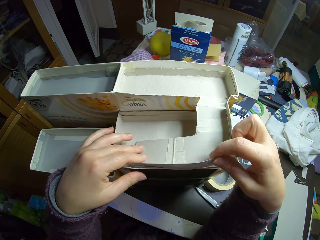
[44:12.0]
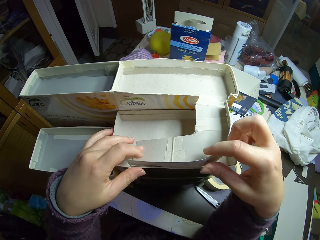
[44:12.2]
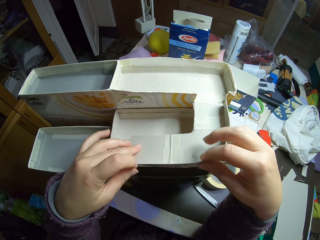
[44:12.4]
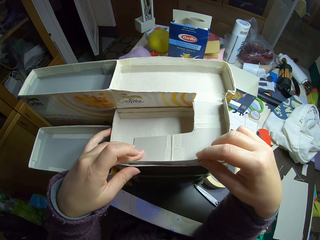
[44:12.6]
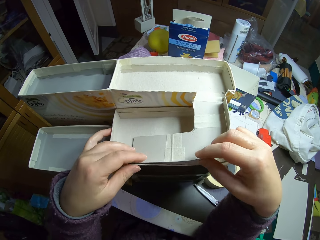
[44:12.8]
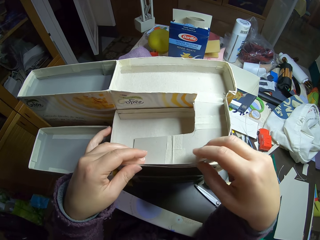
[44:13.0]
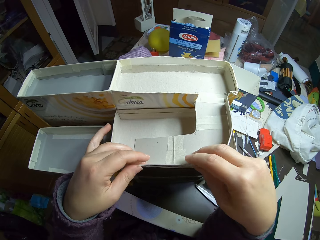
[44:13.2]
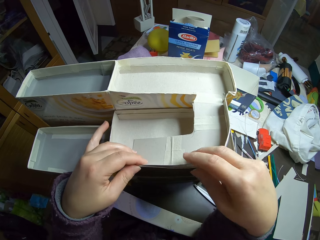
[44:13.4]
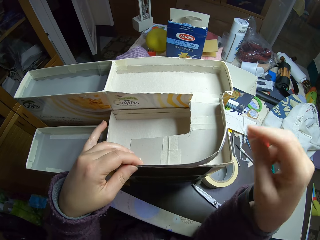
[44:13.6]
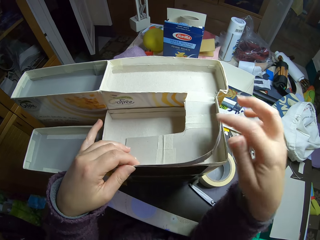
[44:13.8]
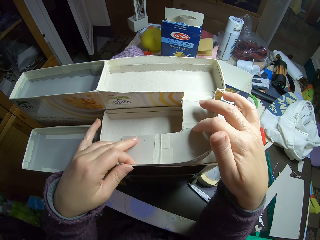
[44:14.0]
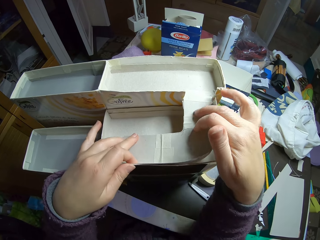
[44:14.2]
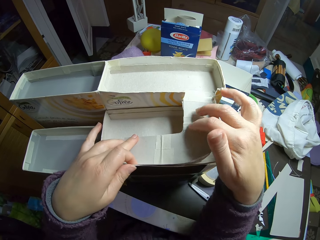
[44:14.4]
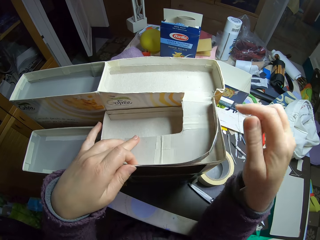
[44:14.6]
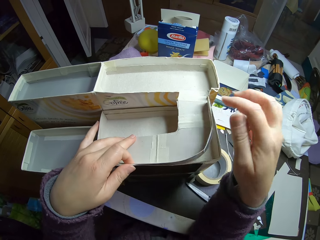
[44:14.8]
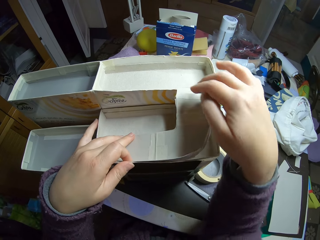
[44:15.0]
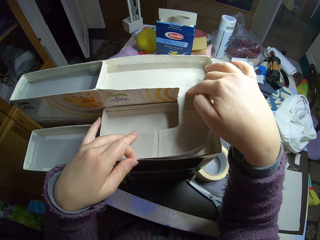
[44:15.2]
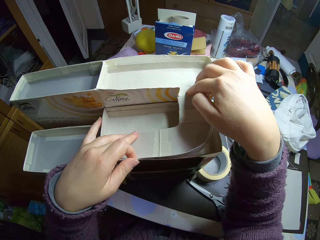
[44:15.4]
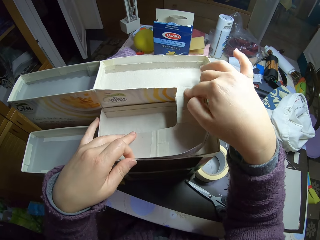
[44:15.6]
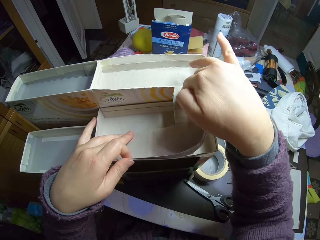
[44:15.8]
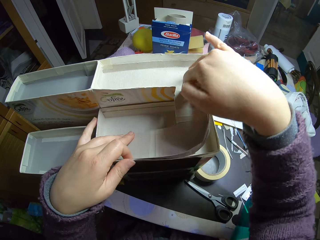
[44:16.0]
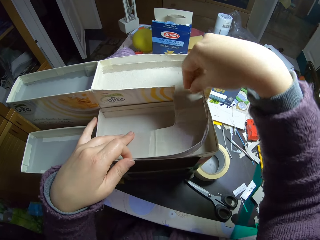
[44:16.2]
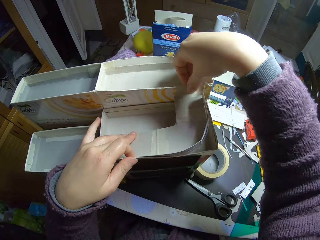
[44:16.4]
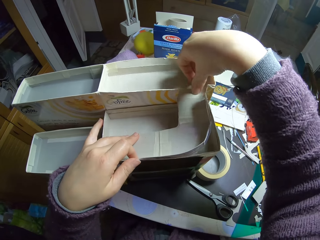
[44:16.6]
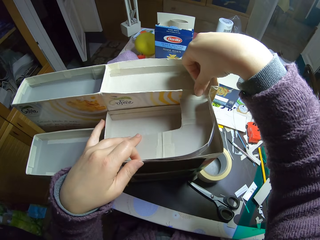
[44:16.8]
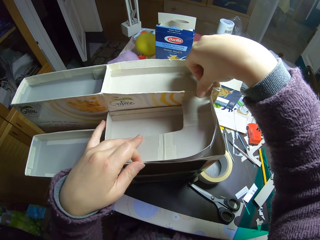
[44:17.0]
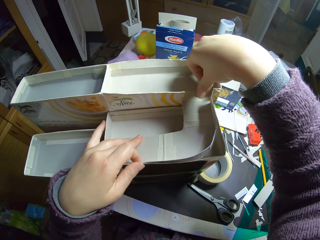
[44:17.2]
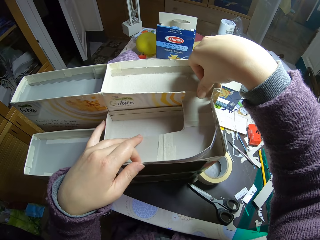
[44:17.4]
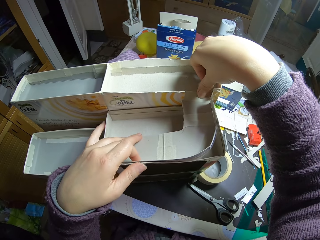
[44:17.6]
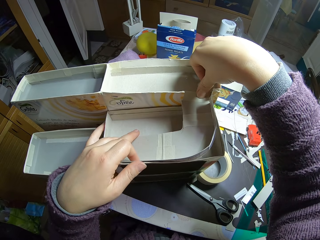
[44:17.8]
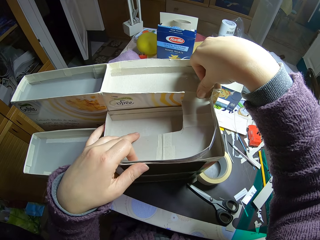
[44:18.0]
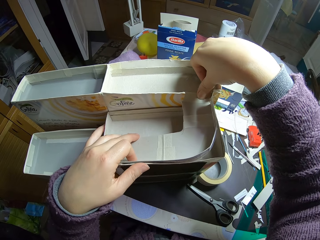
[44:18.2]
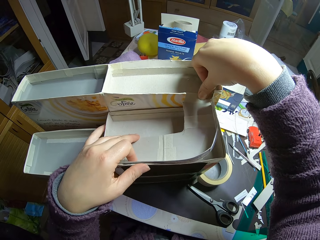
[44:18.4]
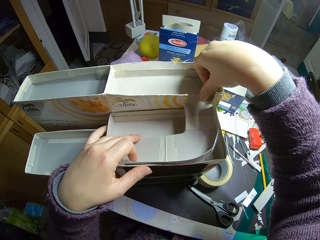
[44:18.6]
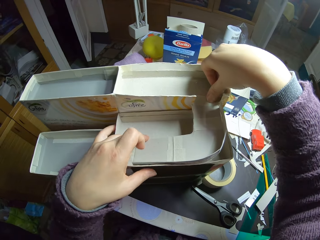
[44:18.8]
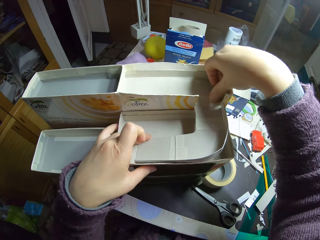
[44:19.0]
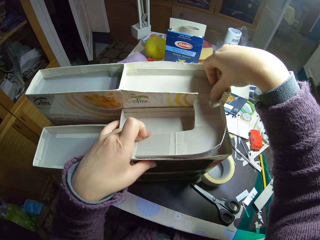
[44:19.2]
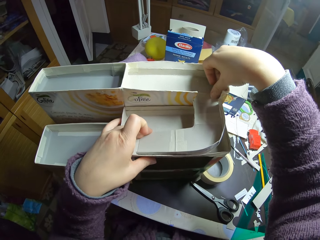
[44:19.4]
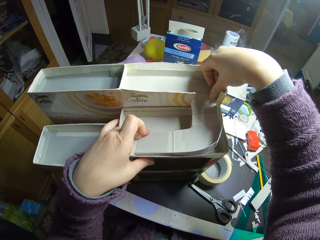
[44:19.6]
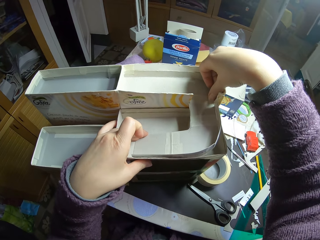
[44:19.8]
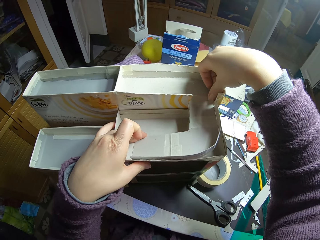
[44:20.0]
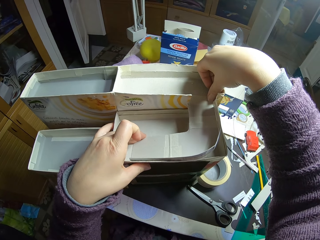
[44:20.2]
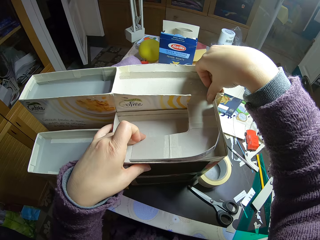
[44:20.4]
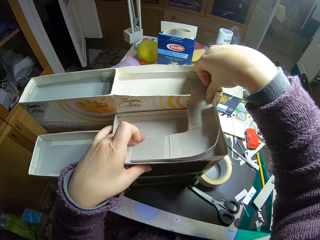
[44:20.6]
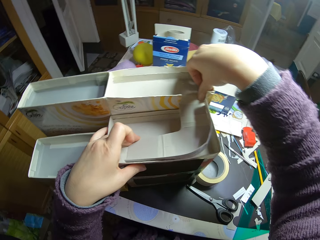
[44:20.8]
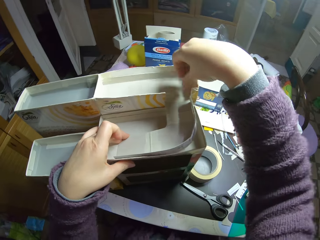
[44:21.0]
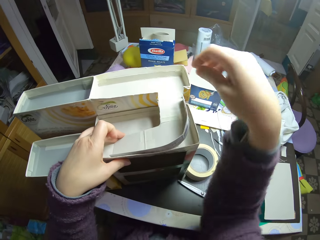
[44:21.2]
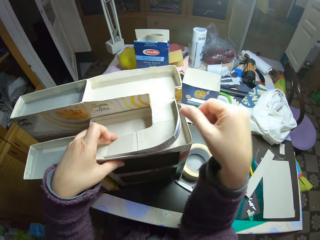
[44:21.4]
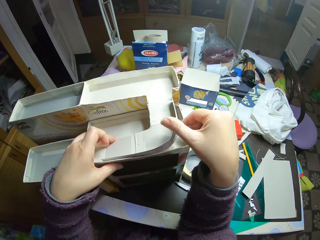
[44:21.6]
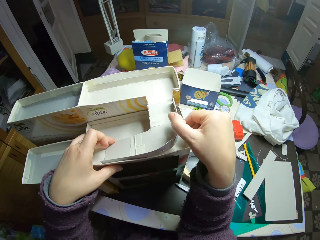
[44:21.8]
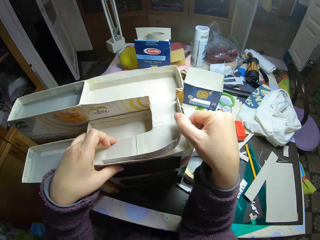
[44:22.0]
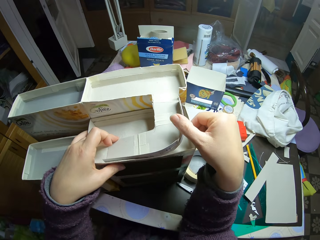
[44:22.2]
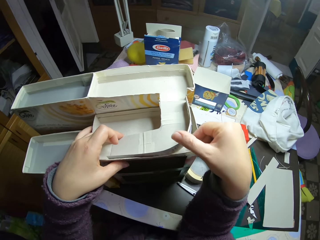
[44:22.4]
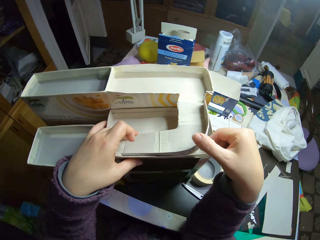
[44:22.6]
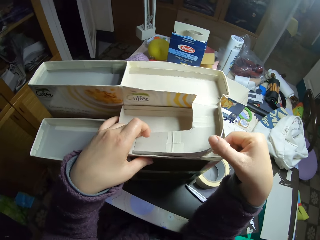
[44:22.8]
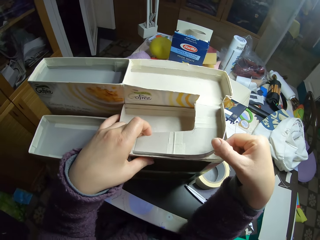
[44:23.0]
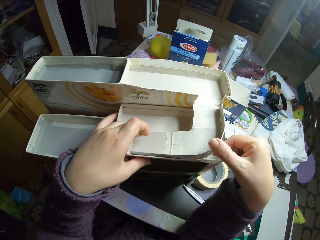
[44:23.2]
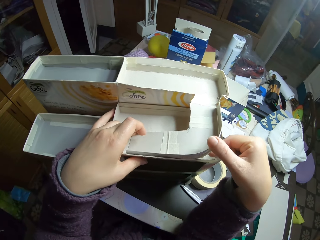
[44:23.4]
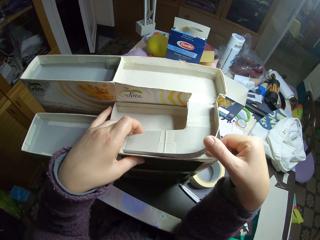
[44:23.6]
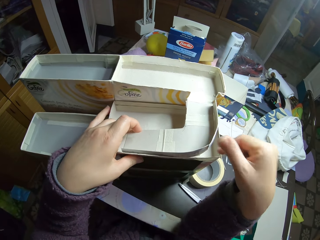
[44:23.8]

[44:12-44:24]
The camera wearer stares at the paperboard craft box.

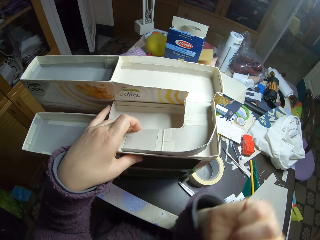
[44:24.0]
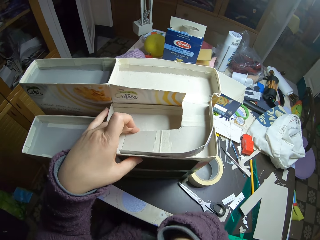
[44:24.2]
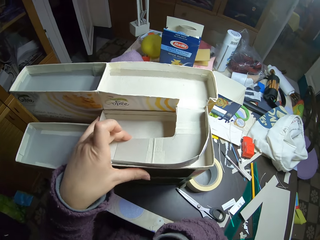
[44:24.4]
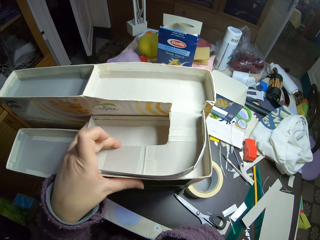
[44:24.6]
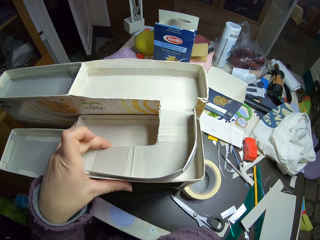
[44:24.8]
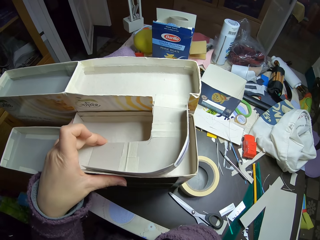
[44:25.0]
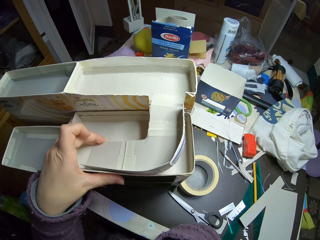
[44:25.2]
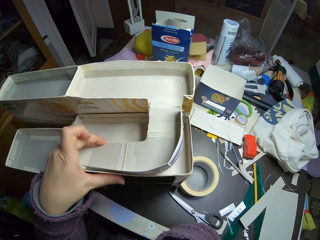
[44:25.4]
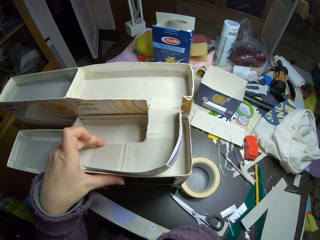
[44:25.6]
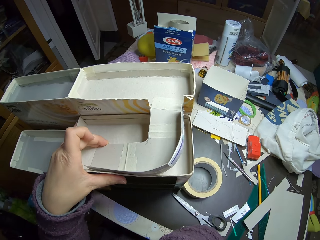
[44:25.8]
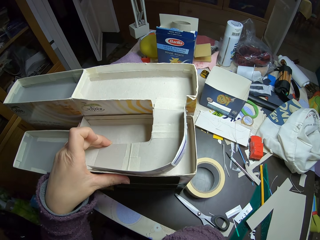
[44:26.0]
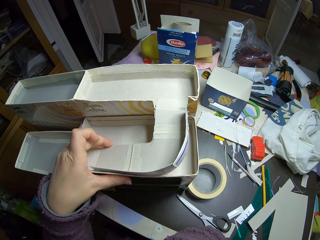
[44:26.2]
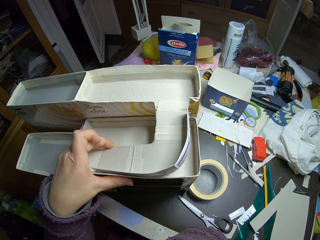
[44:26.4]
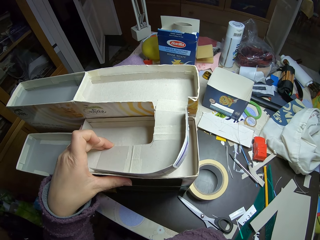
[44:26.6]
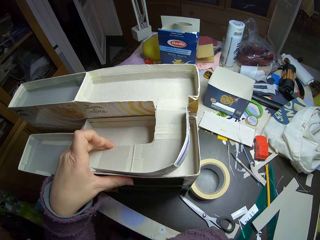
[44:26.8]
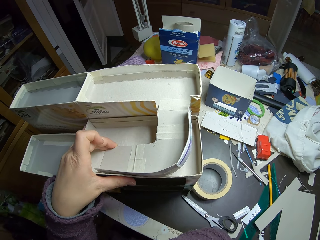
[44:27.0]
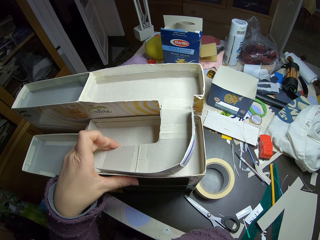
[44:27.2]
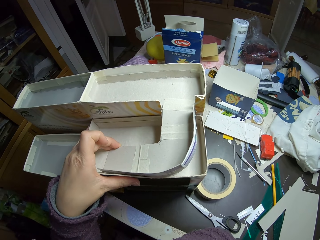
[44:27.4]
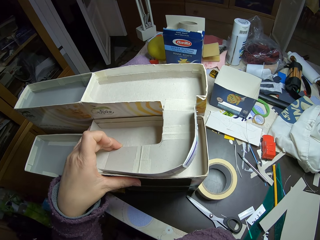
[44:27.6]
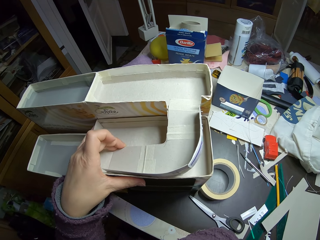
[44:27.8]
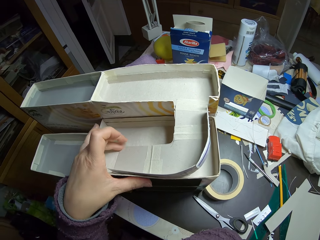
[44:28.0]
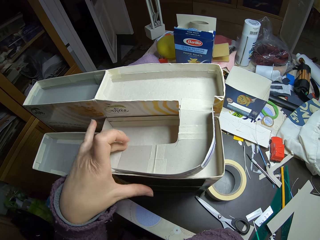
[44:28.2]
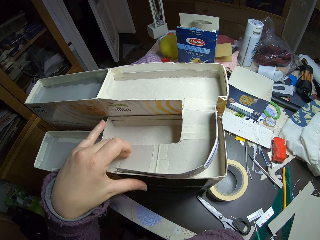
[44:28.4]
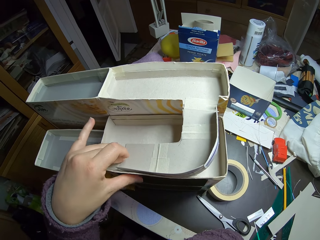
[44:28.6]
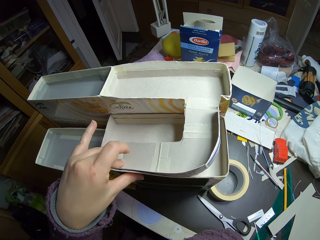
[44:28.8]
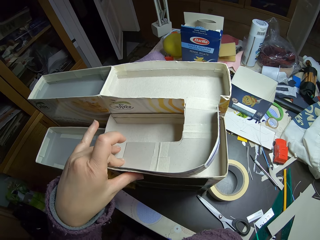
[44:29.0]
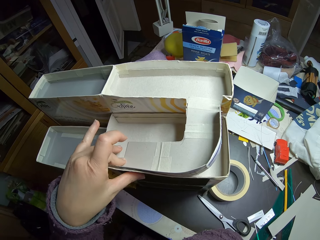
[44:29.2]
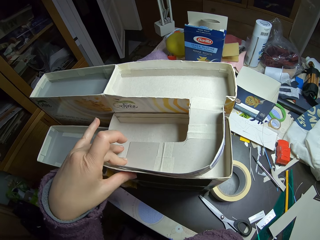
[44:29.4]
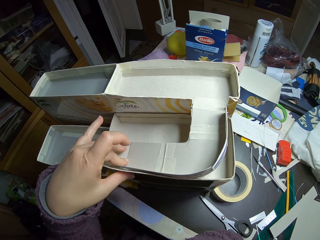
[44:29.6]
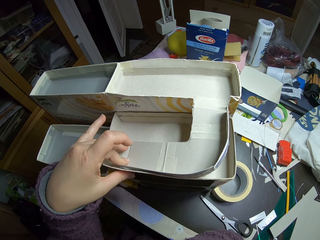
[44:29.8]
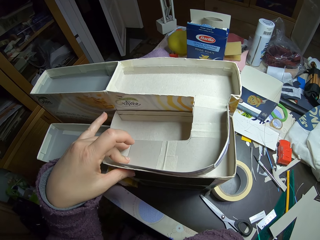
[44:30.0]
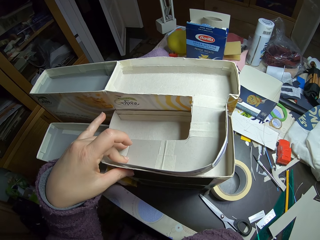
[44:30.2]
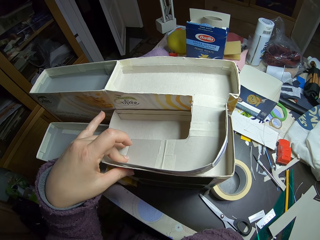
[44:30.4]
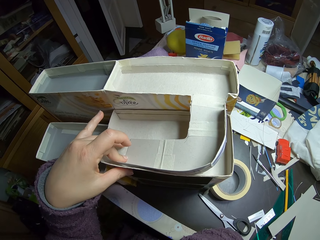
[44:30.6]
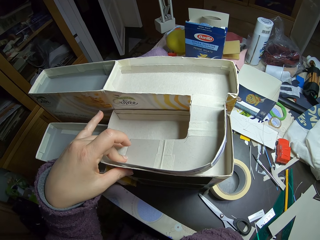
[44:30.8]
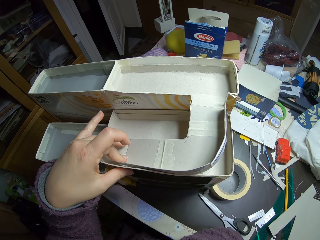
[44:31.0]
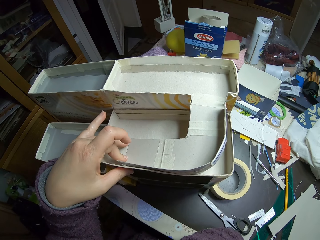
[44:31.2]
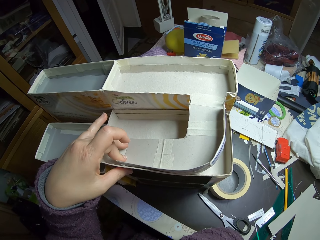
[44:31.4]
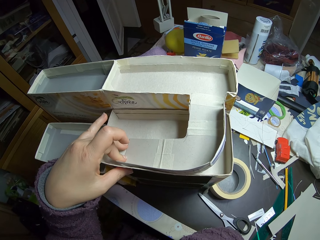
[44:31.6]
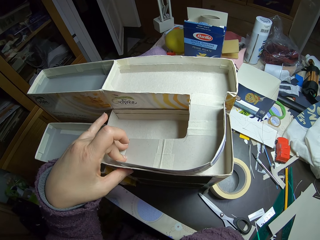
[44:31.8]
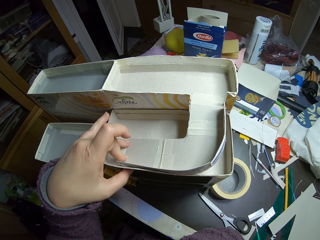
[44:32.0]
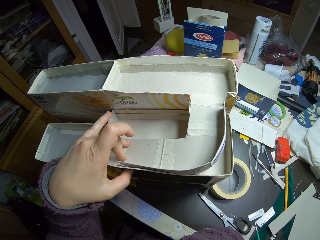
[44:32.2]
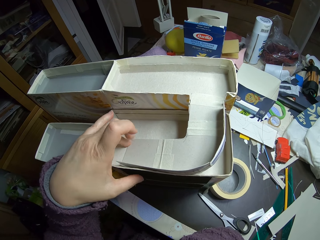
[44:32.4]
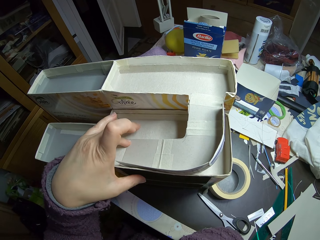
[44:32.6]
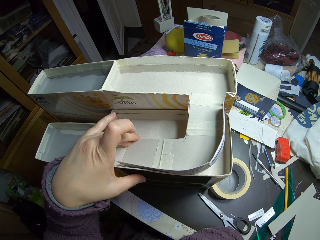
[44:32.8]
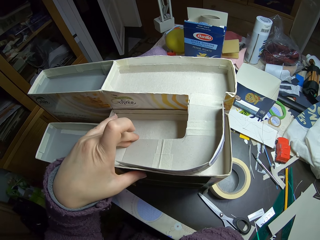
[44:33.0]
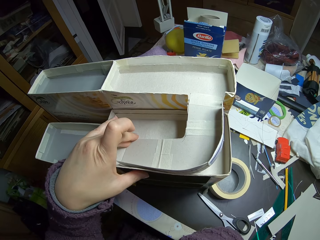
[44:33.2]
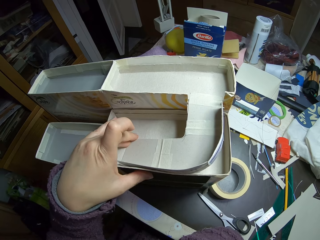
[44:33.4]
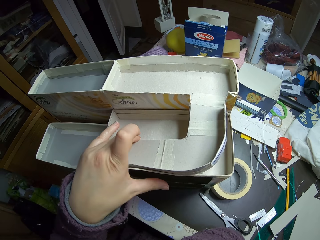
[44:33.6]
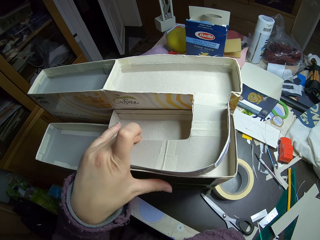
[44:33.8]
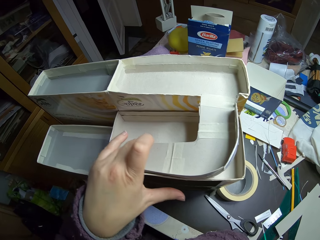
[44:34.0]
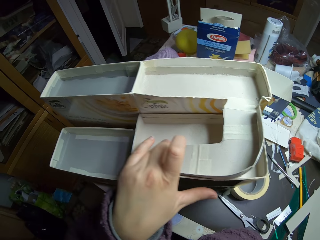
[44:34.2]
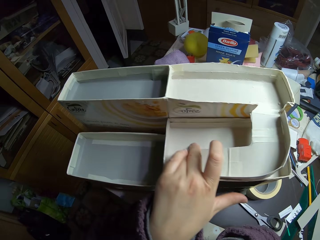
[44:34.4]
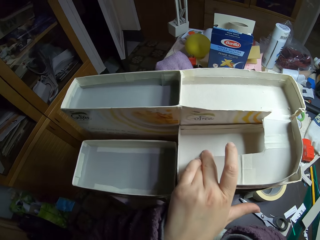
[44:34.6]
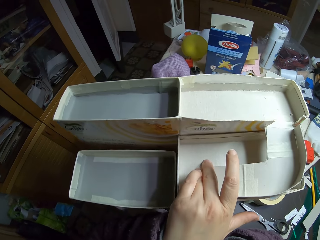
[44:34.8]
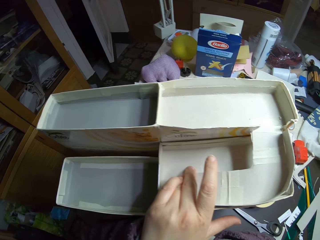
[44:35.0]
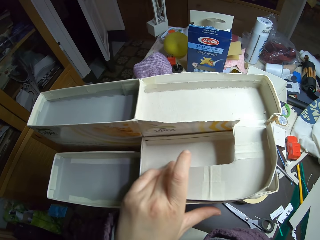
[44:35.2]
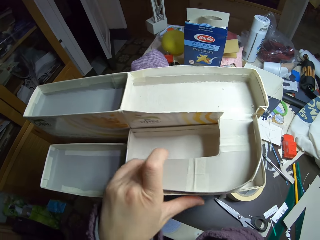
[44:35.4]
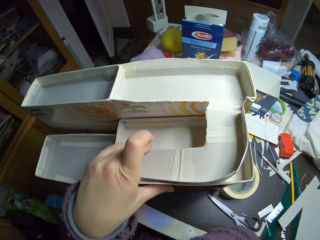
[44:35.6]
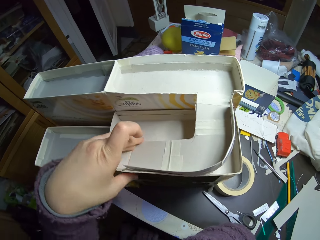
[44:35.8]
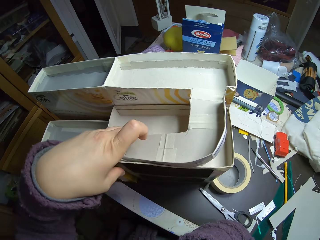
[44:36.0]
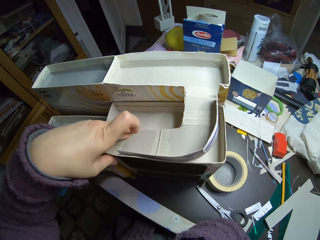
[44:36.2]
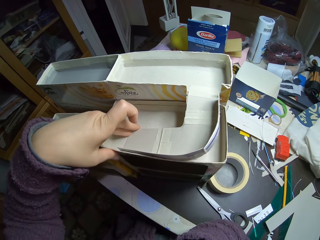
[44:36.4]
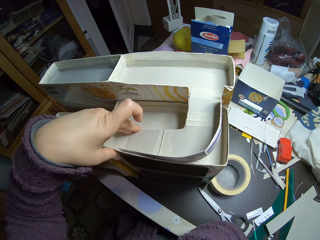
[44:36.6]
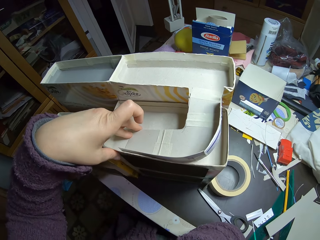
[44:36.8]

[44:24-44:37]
The camera wearer moves the hand. They stare at the paperboard craft box on the table. They hold the paperboard craft box. They stare at the paperboard craft box.
